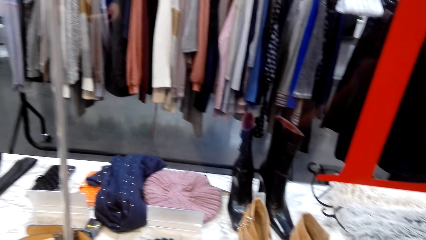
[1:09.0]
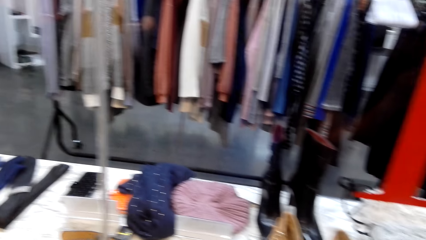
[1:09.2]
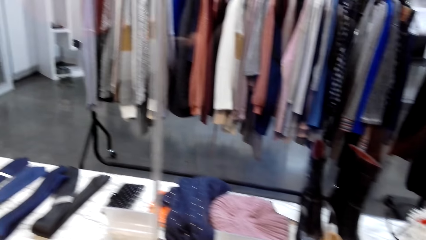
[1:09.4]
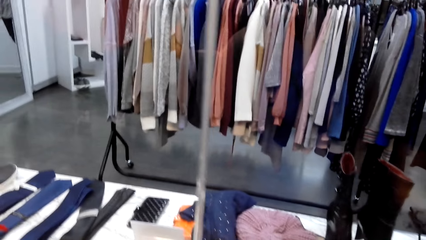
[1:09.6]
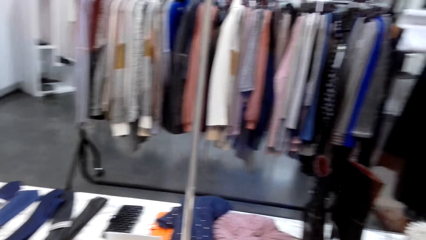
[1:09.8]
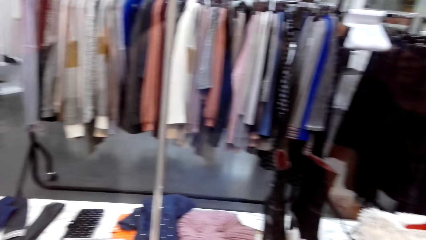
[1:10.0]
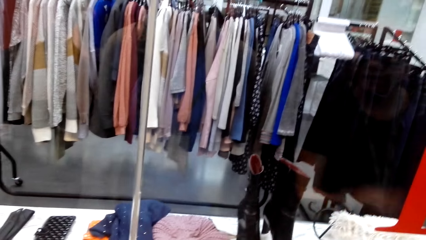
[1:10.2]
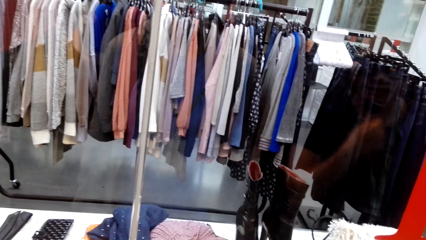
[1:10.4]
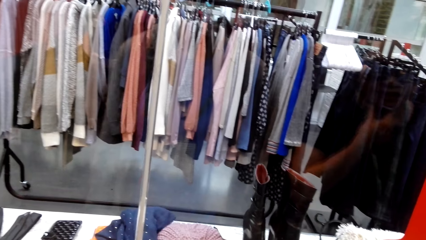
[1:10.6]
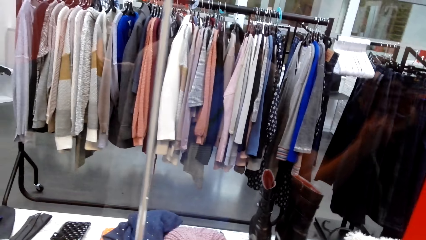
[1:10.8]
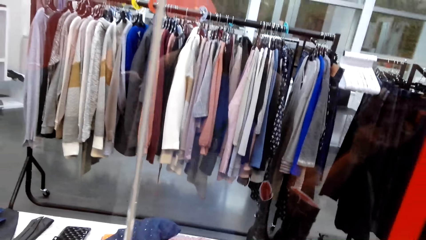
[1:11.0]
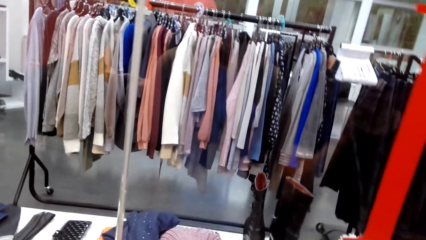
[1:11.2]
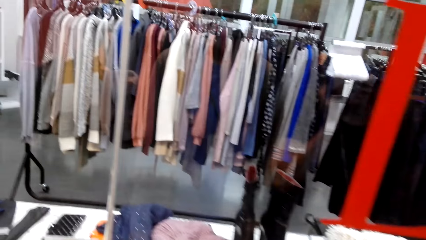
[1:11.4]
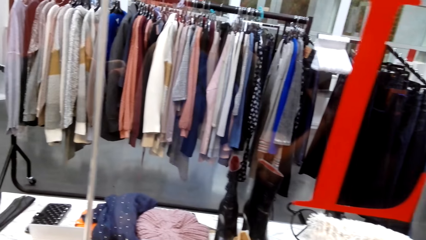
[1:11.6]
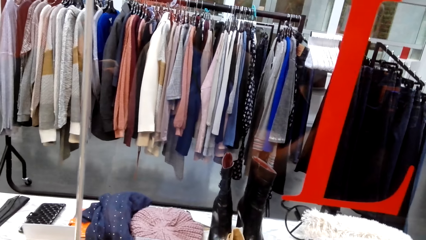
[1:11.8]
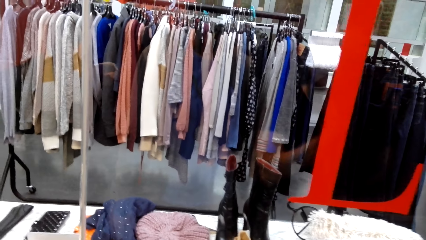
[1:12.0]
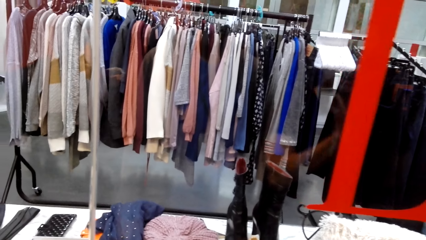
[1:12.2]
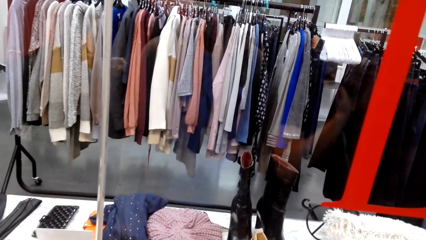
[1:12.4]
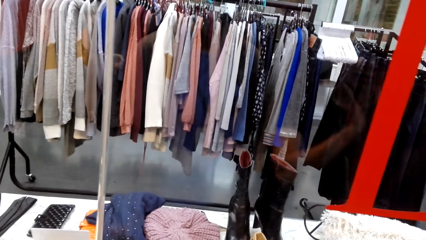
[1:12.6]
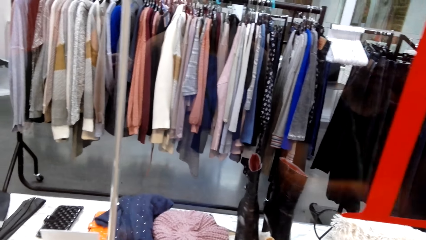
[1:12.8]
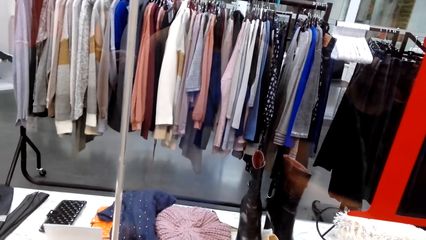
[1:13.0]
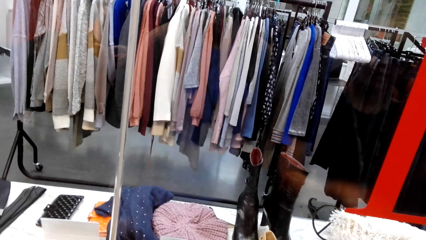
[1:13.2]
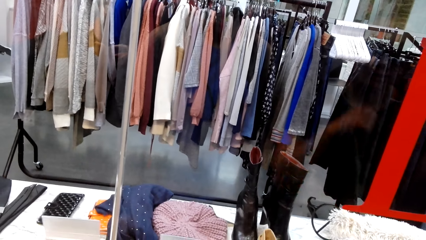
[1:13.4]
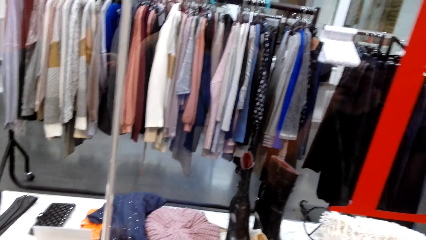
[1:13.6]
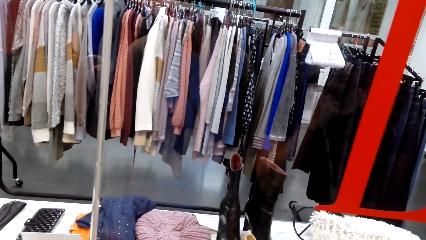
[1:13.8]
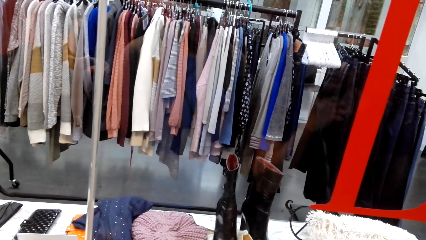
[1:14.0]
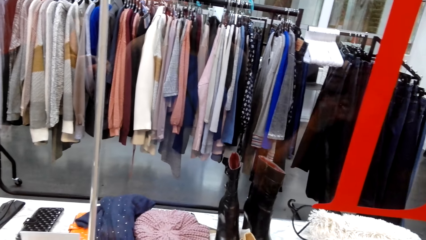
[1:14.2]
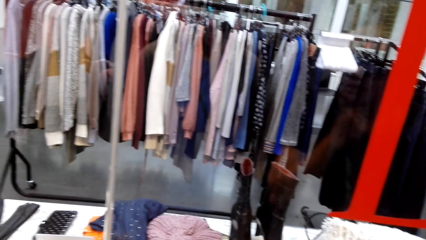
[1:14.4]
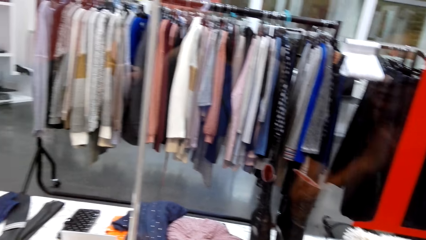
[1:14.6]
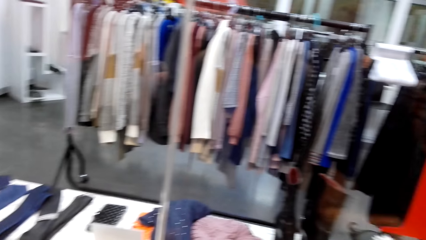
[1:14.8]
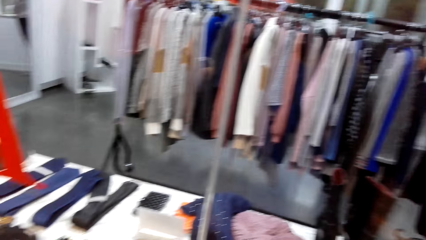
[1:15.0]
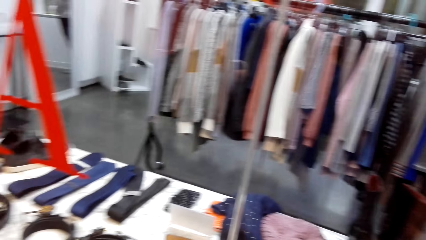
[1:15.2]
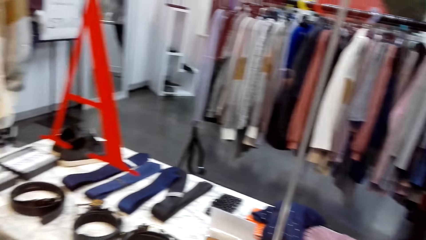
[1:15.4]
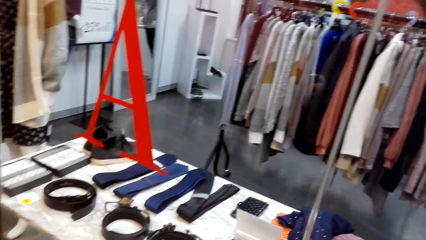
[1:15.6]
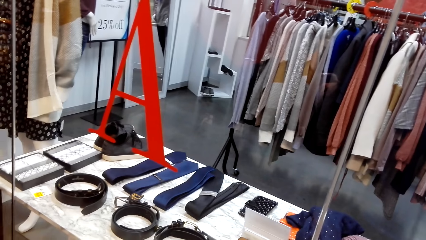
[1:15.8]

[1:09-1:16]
The camera wearer speaks to a person.

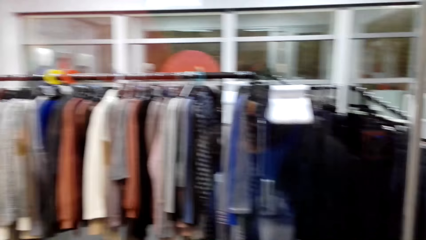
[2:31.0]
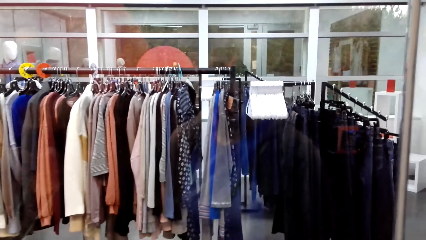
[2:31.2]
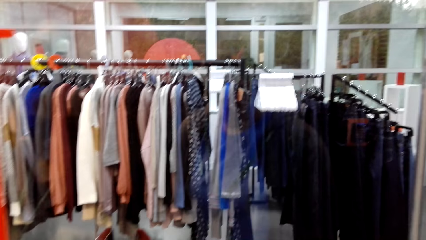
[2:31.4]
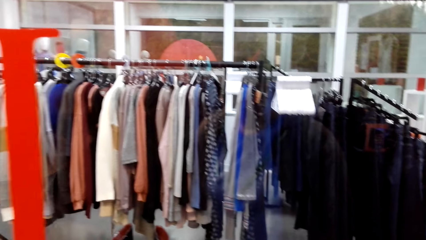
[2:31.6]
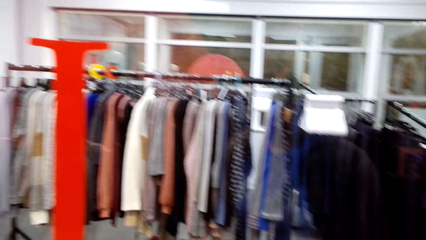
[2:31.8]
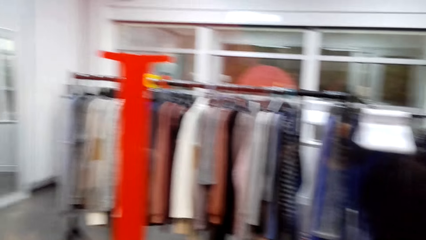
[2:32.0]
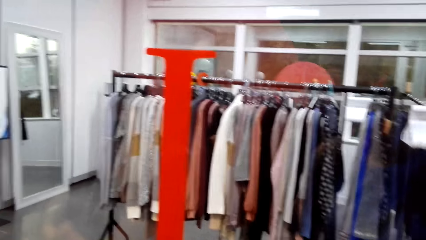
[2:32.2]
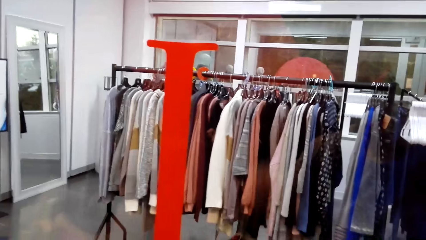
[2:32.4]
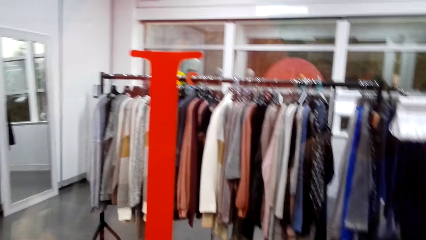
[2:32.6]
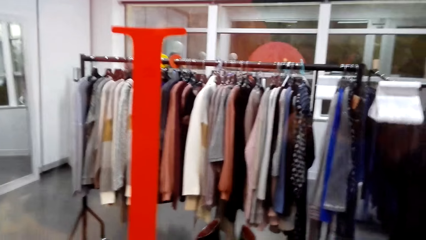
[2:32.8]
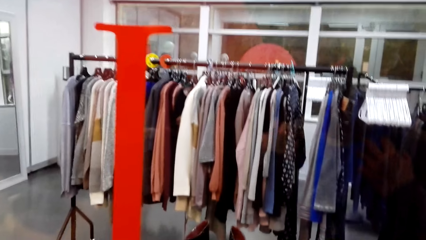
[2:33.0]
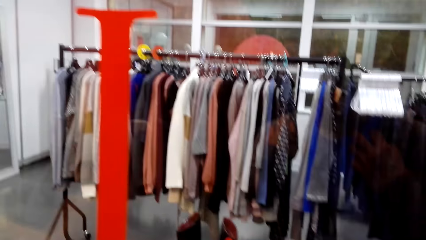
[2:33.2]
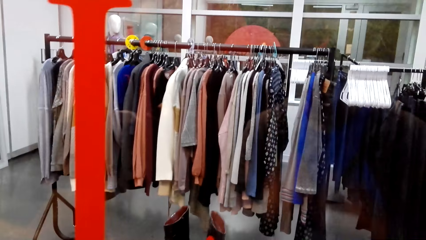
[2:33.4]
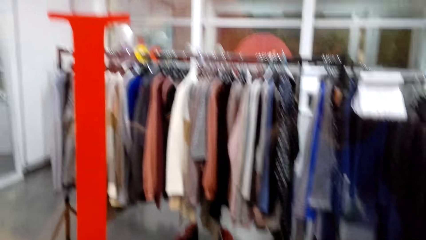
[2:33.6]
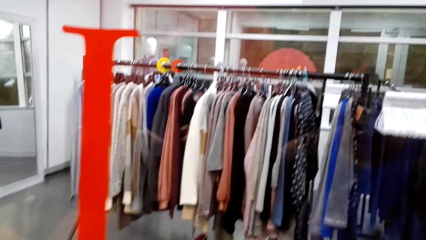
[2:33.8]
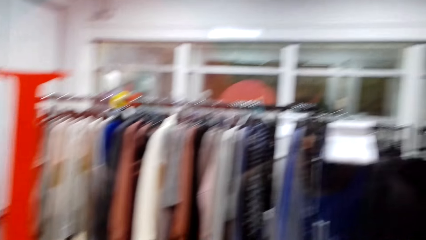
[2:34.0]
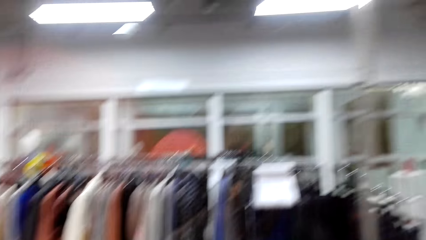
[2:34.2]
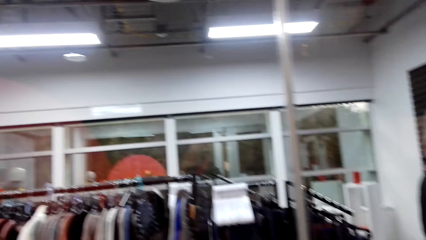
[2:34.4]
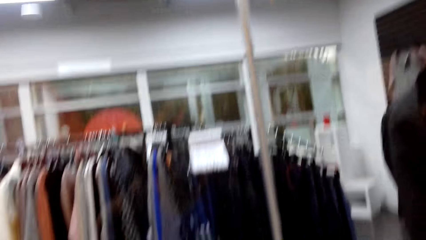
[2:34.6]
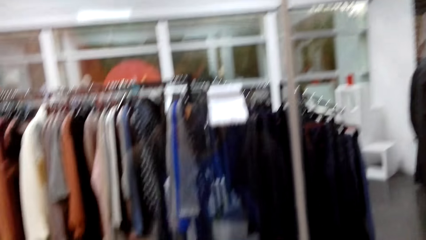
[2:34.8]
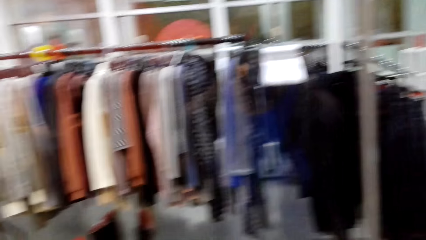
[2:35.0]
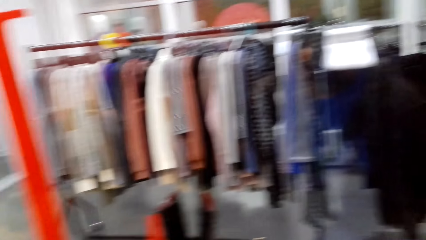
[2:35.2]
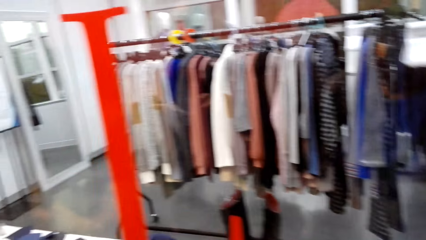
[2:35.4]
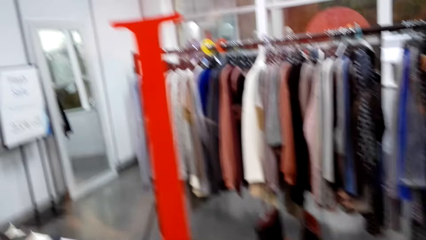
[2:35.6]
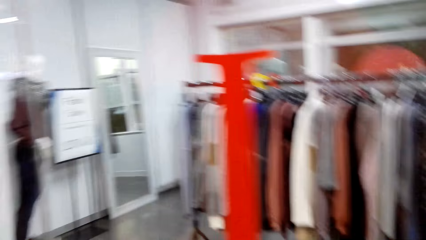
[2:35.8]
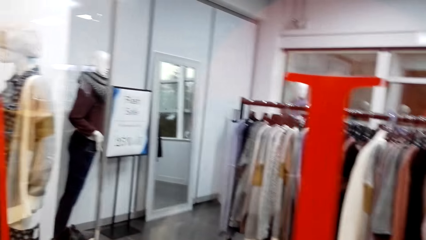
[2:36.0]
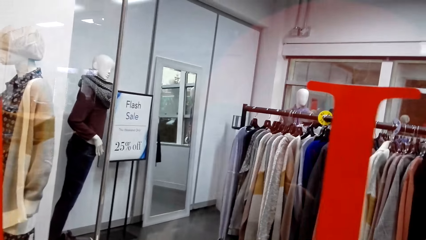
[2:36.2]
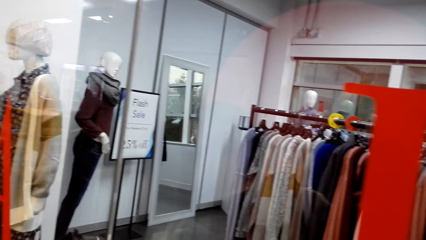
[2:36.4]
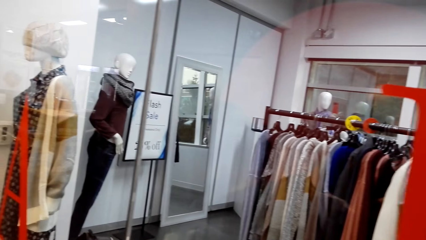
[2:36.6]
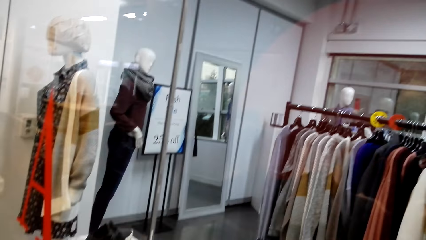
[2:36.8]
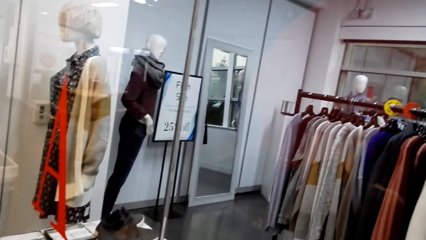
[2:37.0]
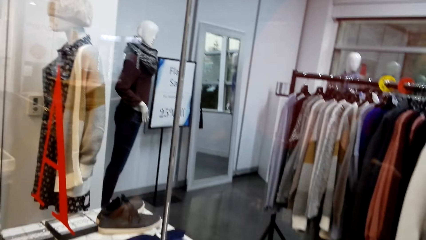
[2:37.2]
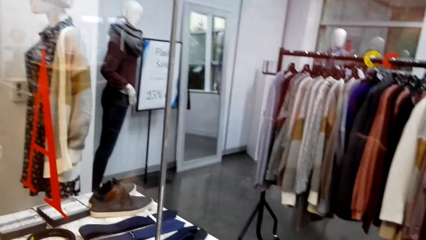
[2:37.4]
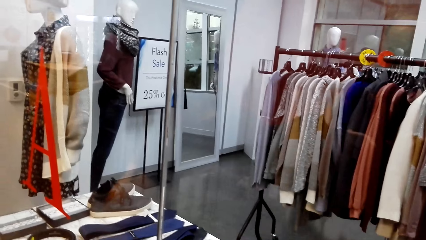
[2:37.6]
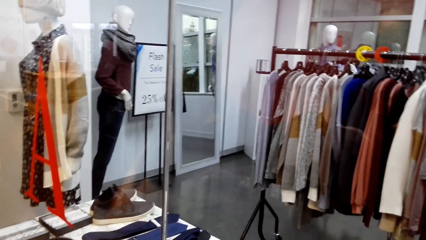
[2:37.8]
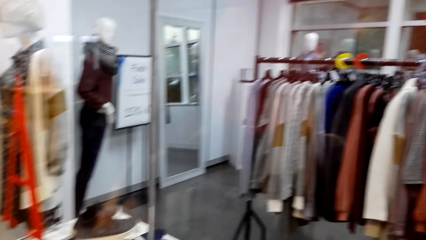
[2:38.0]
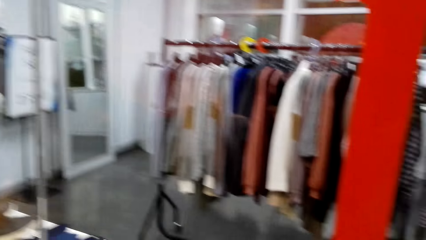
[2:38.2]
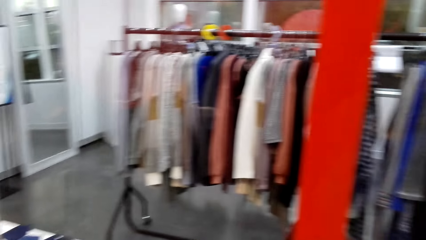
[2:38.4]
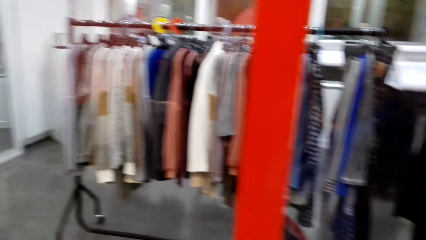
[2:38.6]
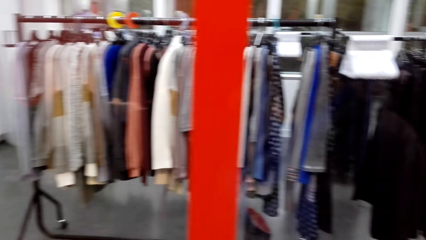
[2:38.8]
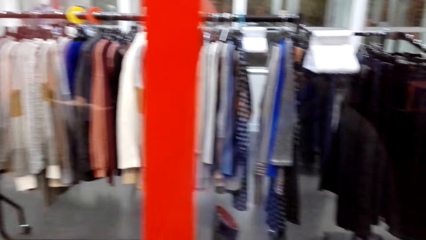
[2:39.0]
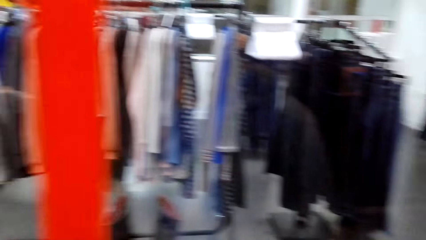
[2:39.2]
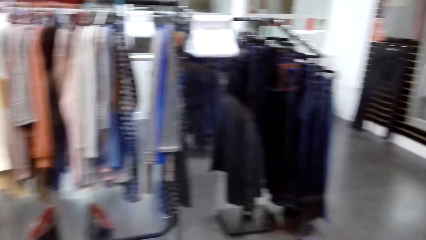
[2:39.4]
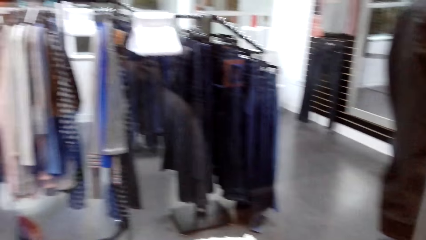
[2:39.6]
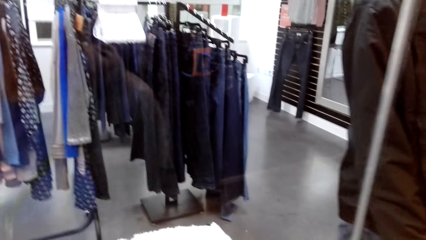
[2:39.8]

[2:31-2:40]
The camera wearer moves the hand. They look around the store.
